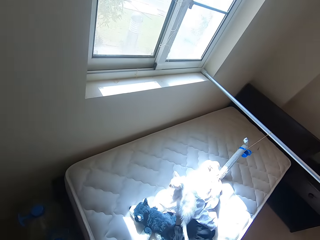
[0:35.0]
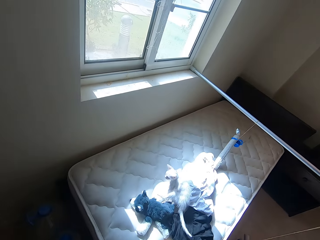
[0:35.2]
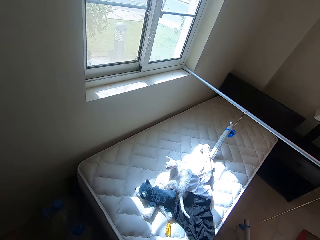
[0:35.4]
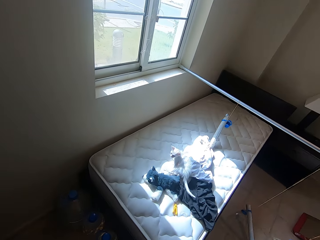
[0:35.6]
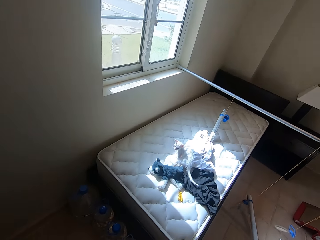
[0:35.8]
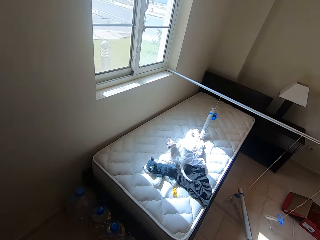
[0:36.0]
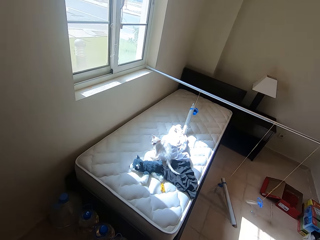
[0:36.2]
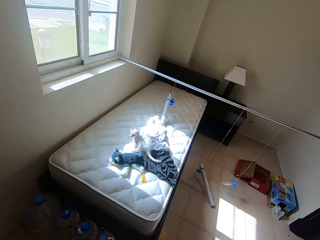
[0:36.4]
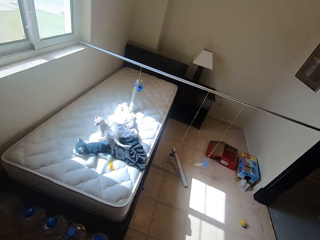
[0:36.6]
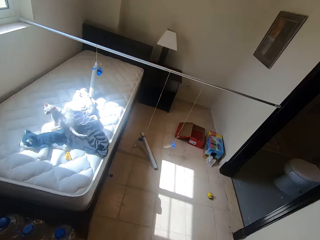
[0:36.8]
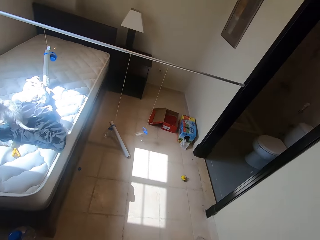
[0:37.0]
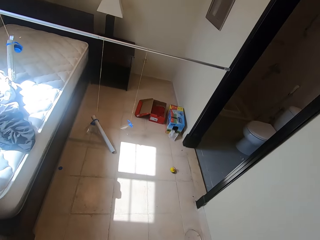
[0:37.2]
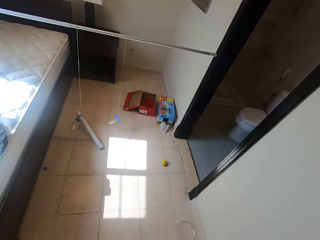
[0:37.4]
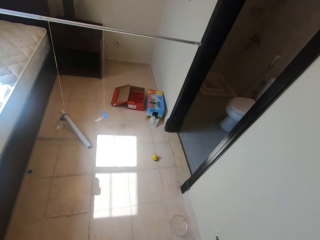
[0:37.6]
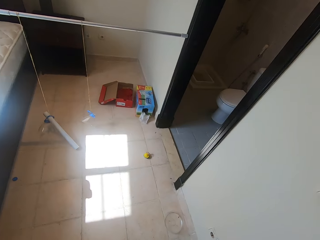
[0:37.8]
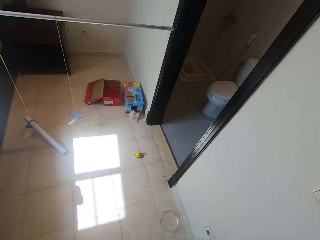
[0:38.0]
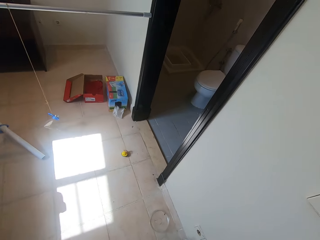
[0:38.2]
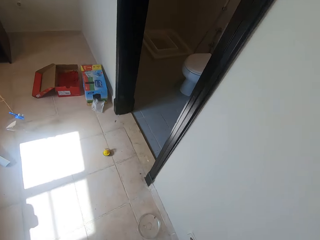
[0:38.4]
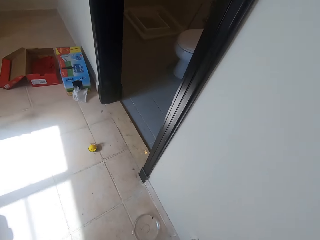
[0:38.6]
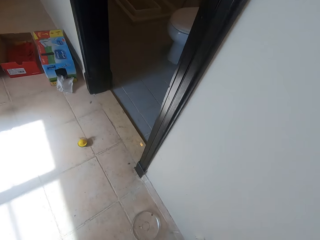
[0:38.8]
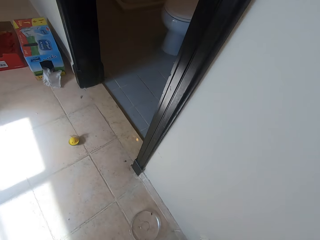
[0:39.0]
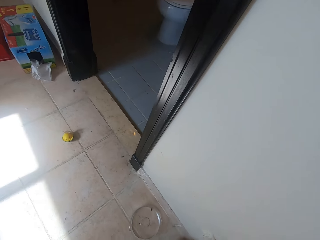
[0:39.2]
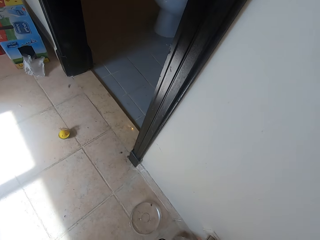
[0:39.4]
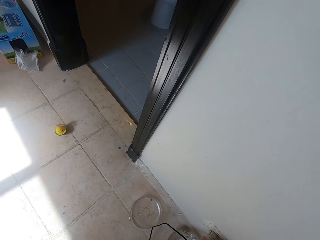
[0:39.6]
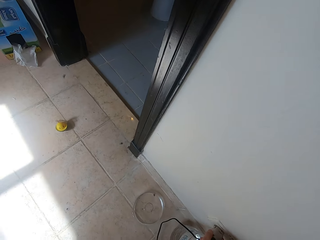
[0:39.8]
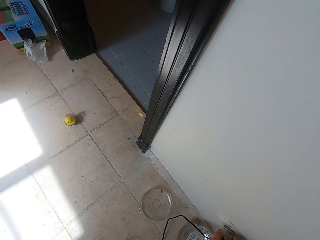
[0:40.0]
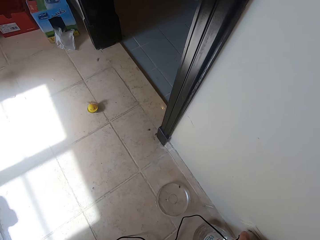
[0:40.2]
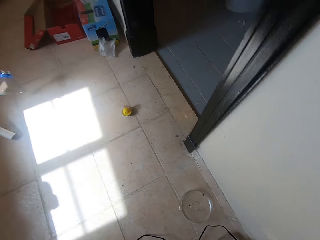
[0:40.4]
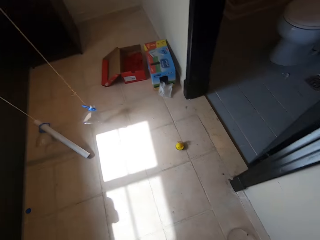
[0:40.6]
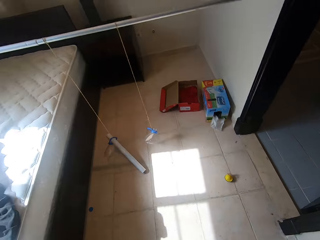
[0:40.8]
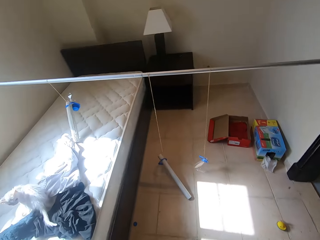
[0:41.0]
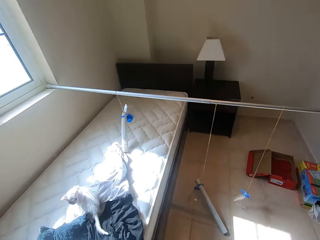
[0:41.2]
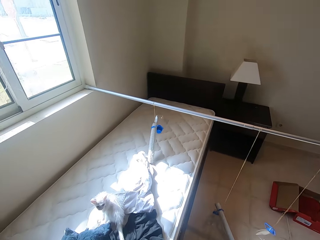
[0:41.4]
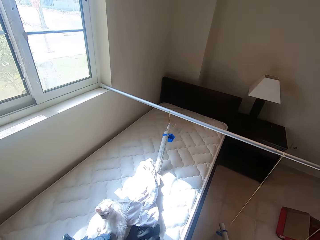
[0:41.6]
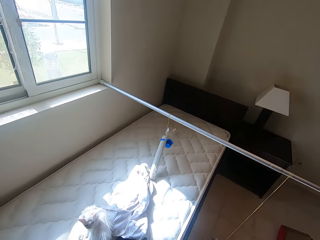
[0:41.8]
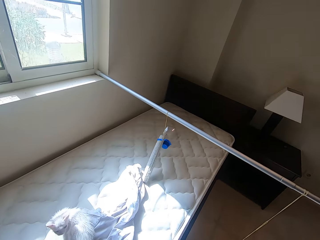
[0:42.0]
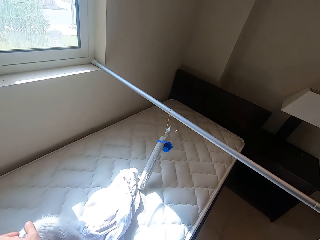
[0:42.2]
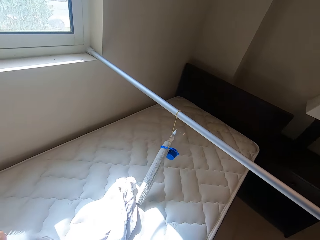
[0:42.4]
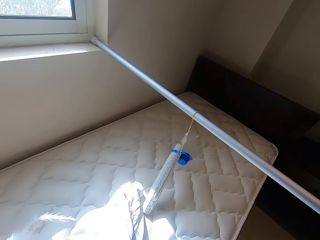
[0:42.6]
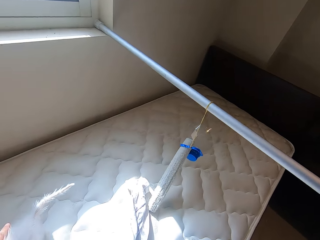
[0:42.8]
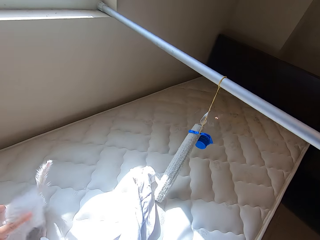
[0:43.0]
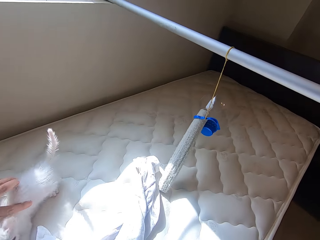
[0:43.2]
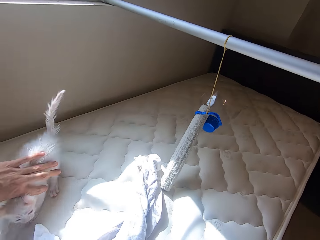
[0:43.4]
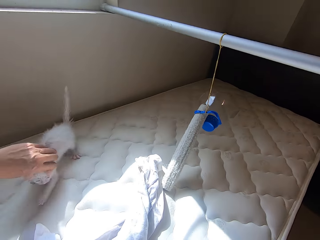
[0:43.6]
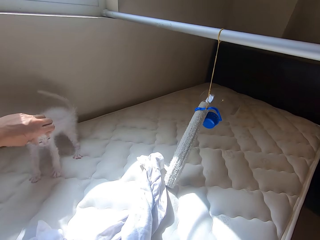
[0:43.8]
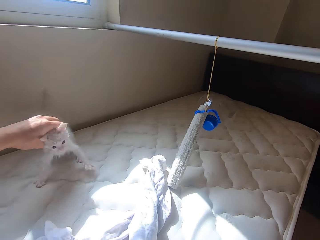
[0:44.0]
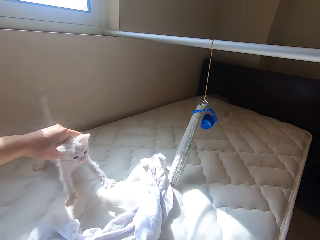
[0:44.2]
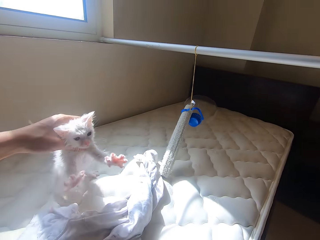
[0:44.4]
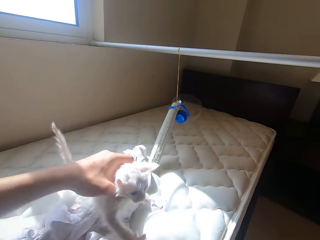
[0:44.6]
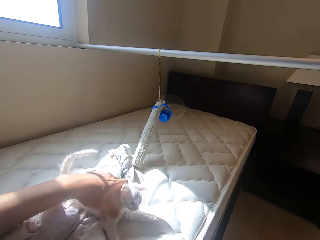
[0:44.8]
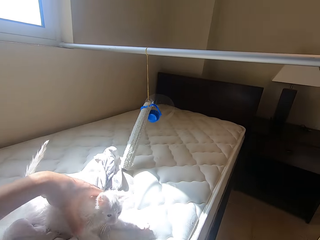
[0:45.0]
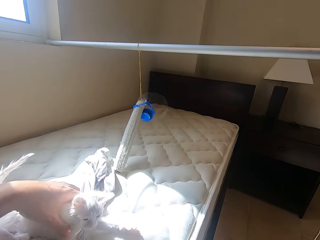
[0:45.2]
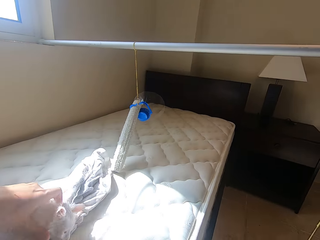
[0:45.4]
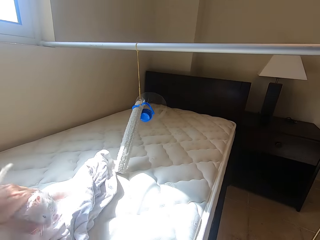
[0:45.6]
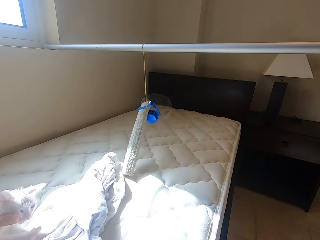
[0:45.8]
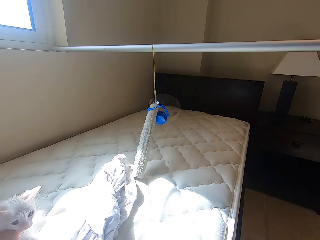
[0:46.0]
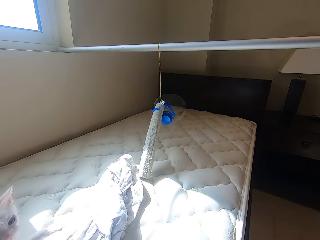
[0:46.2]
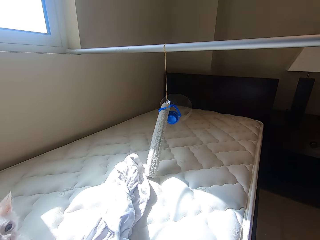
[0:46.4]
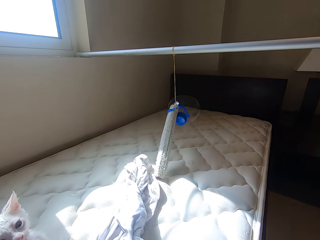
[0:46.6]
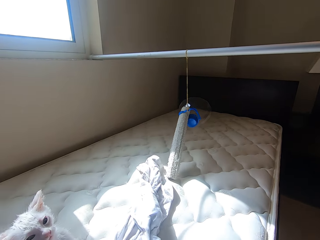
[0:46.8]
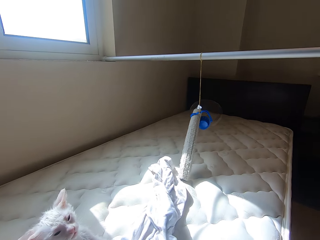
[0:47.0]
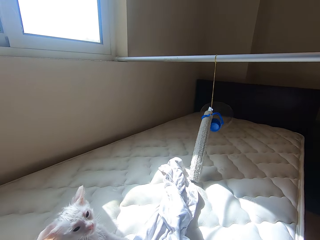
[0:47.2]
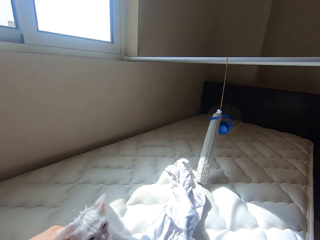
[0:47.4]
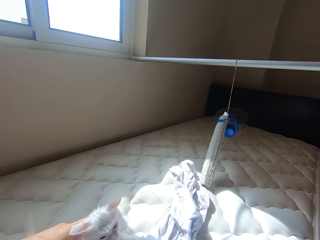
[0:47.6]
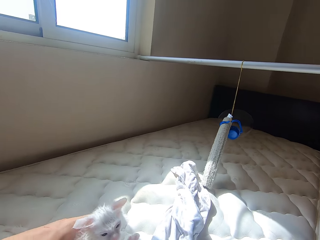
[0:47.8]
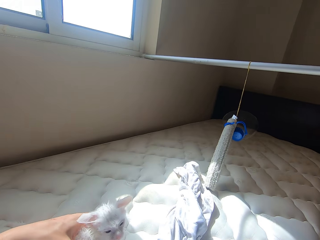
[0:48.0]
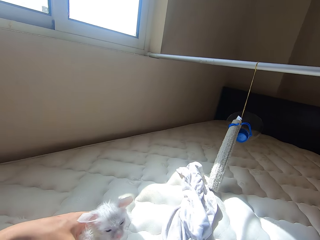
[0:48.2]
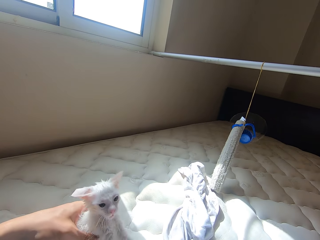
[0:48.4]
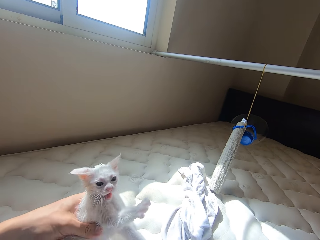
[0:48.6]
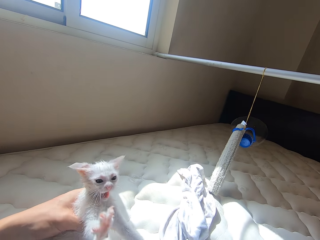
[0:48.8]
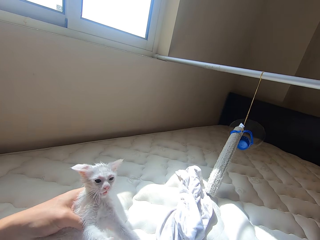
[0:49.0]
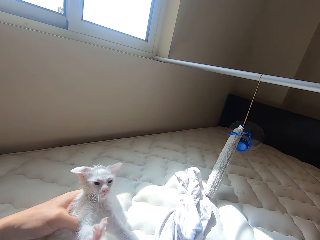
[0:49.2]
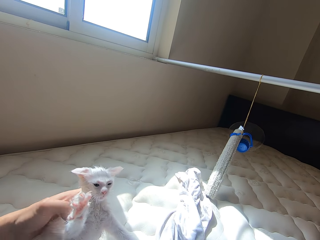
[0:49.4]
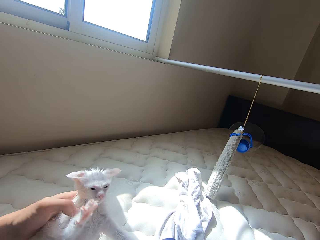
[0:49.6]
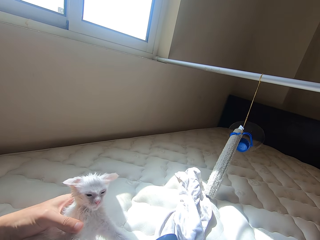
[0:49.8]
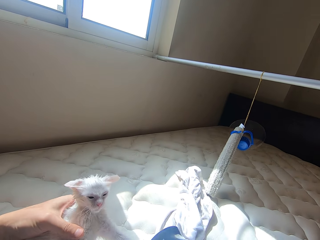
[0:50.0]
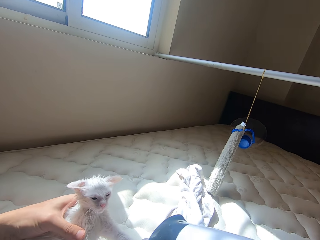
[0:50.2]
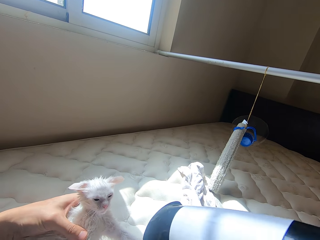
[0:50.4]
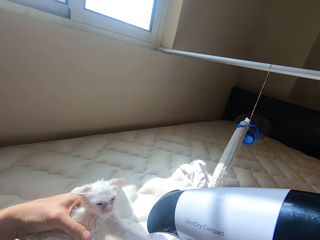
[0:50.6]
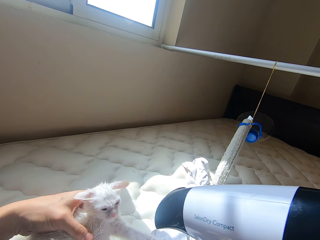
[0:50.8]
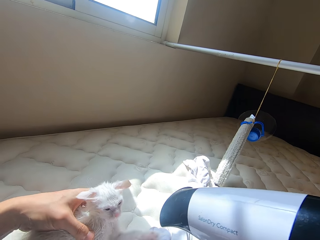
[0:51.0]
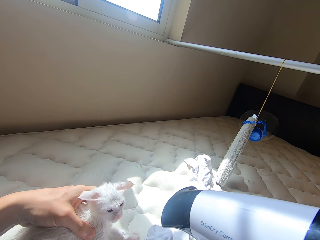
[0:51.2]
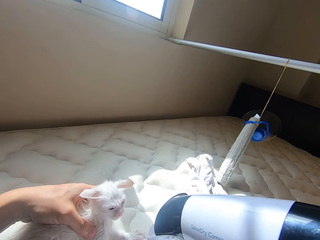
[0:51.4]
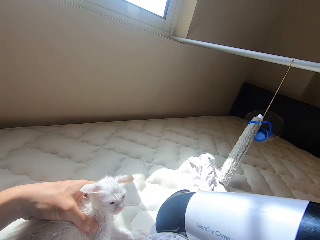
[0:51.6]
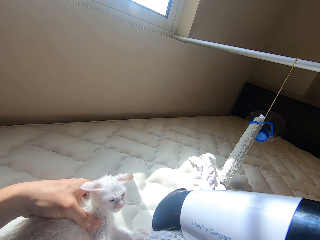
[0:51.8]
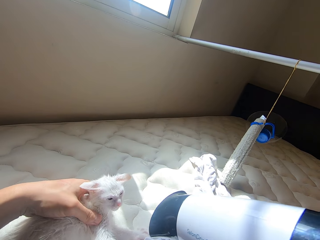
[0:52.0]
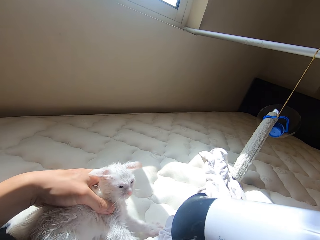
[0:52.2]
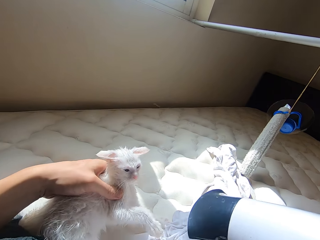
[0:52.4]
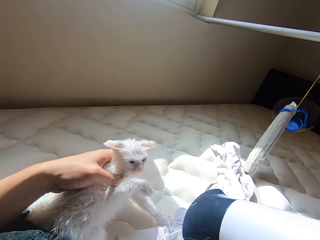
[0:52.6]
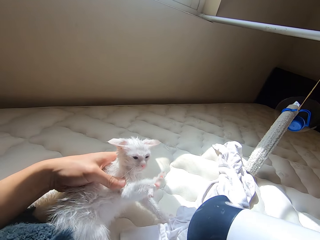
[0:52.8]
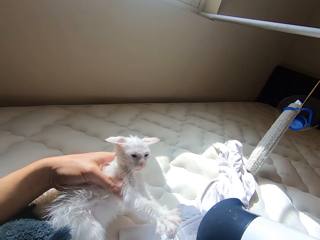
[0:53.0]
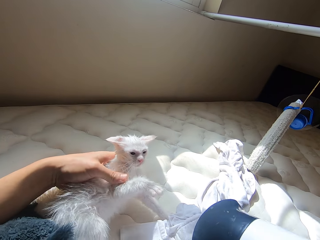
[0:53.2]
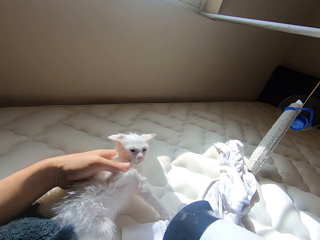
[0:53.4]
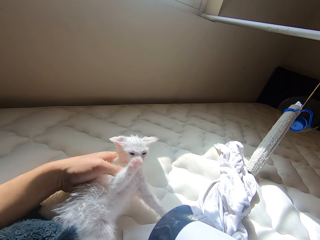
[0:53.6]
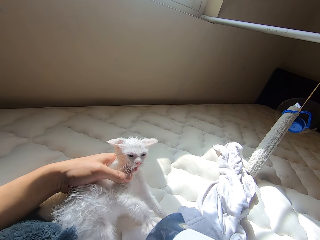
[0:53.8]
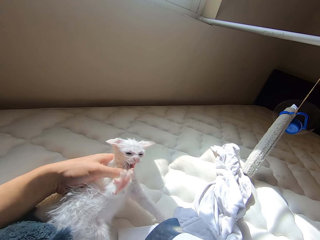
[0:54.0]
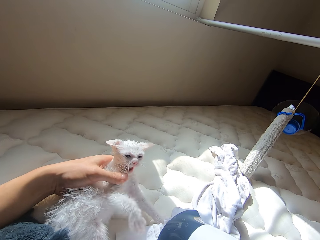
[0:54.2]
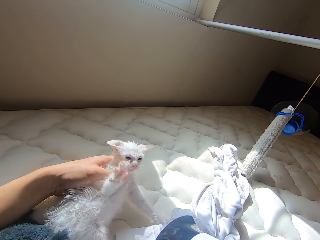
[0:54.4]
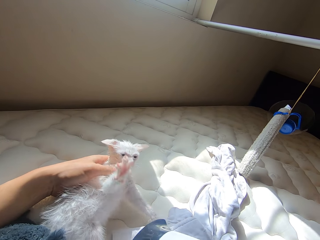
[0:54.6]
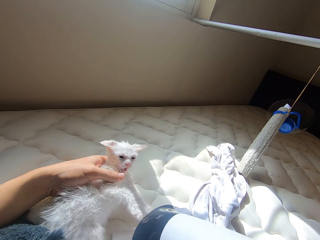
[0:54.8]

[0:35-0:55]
The camera wearer picks up a hand dryer from the wardrobe with his left hand. He walks in the room. He plugs the hand dryer to a socket with his right hand. He blows the cat with the hand dryer in his right hand. He holds the cat. He pulls the cat closer with his left hand. He blow-dries the cat.

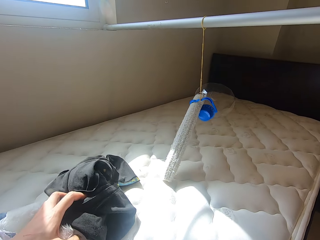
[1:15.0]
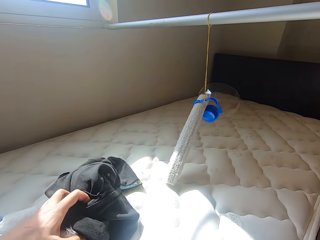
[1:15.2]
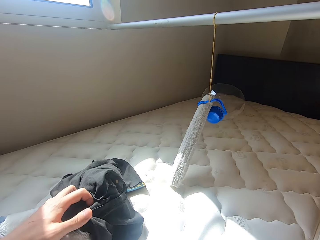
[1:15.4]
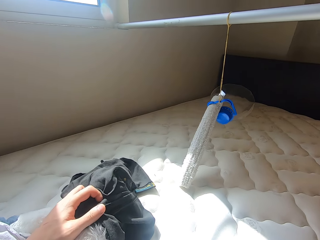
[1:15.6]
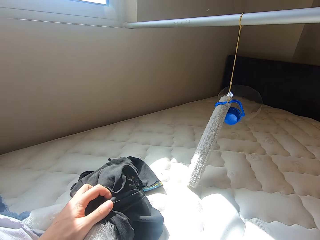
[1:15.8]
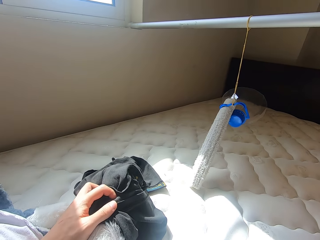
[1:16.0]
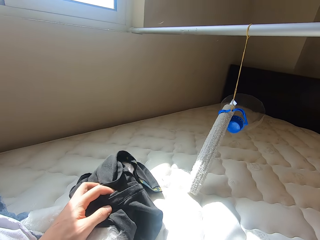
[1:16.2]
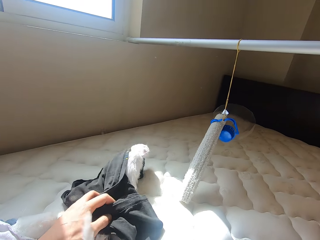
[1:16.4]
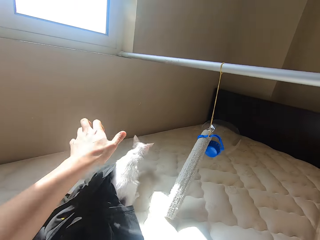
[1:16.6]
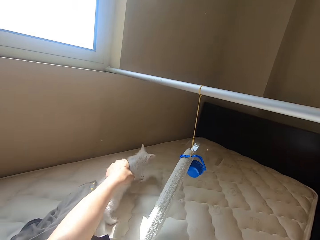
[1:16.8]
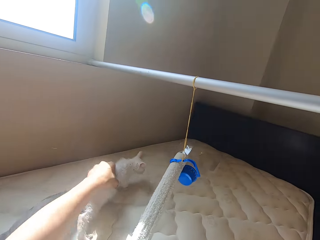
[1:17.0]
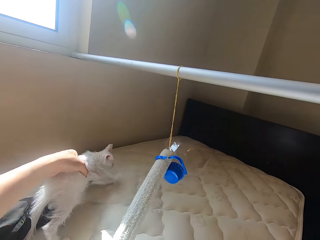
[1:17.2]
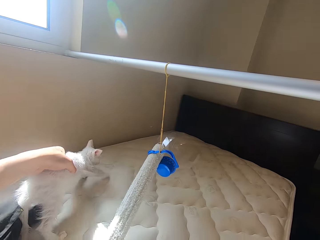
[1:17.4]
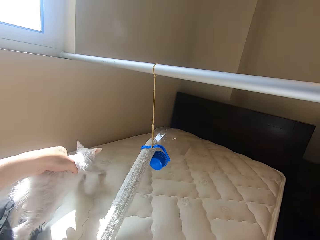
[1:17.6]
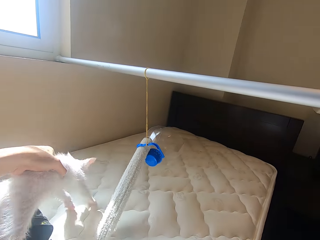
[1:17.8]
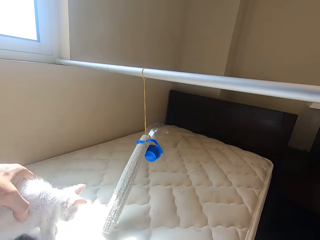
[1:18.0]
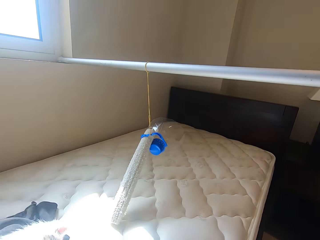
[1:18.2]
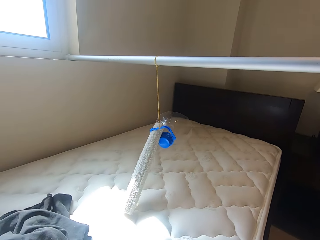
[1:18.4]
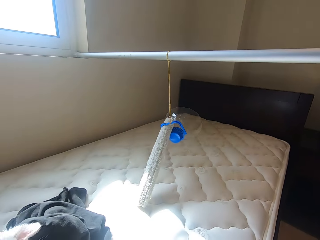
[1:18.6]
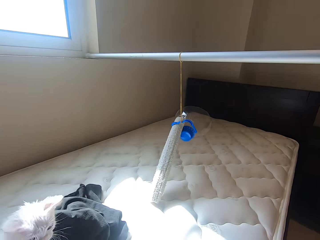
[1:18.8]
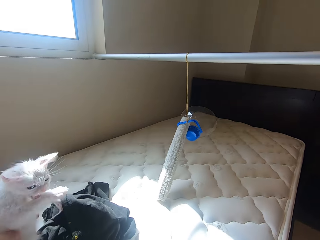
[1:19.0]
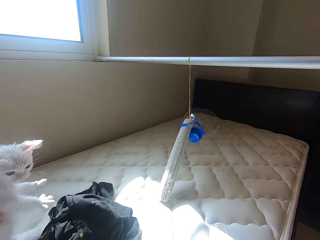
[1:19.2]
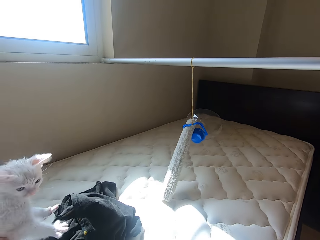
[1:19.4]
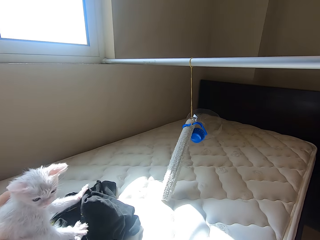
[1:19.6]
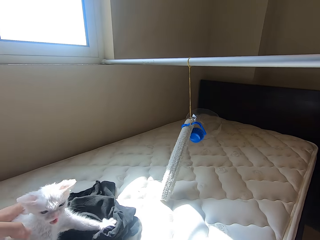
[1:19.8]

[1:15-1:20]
The camera wearer puts a cloth on the cat with his left hand.
